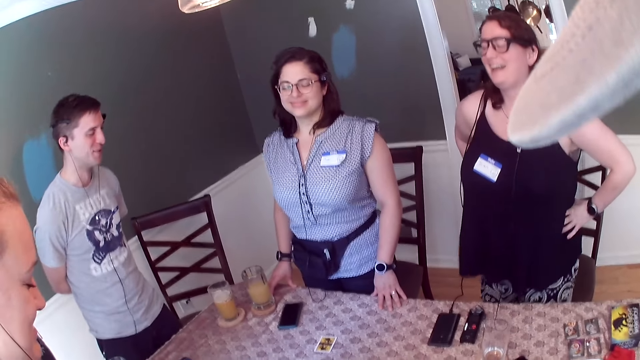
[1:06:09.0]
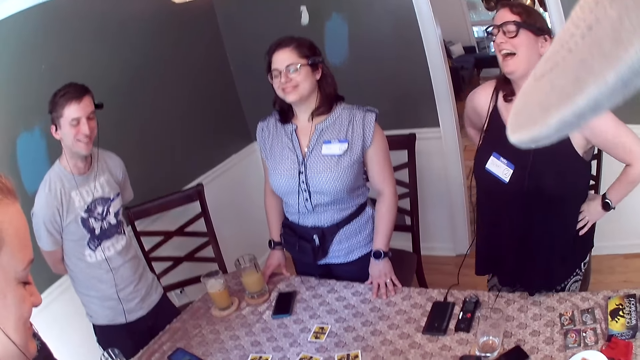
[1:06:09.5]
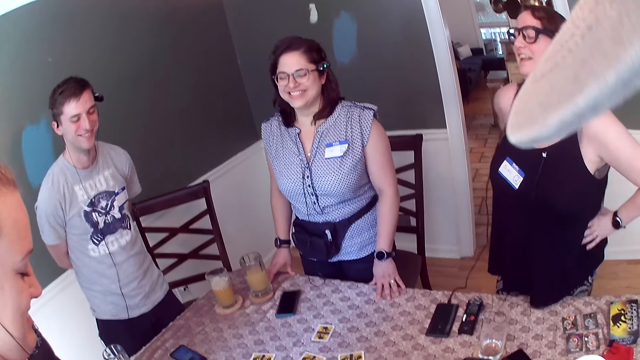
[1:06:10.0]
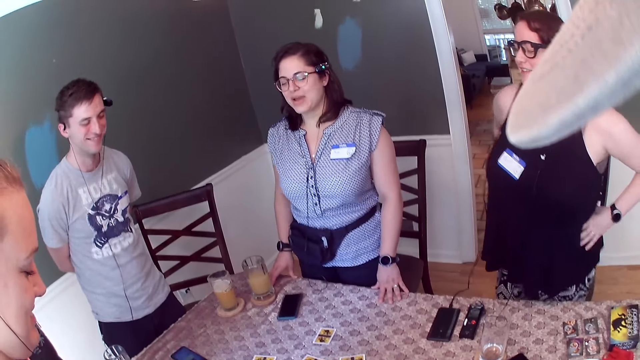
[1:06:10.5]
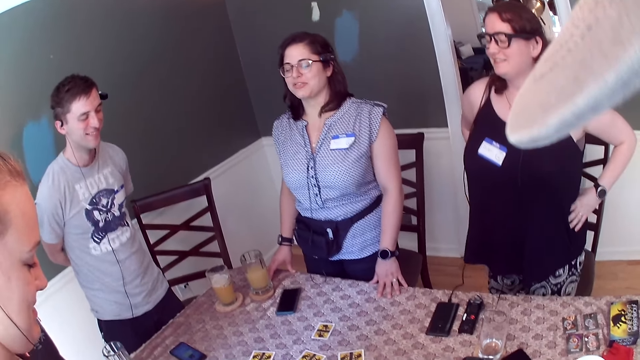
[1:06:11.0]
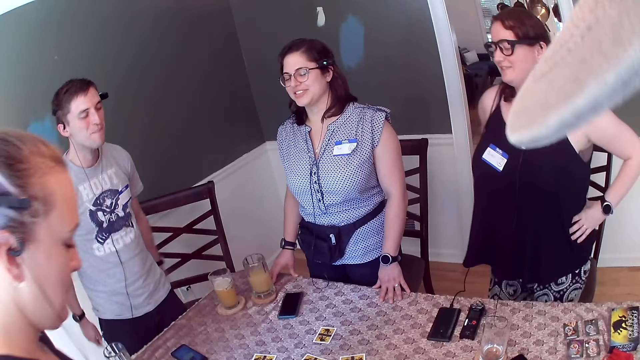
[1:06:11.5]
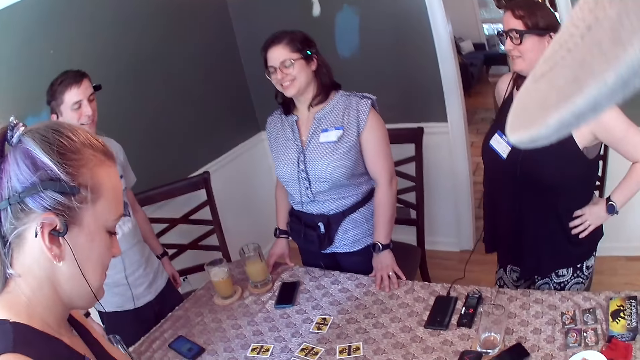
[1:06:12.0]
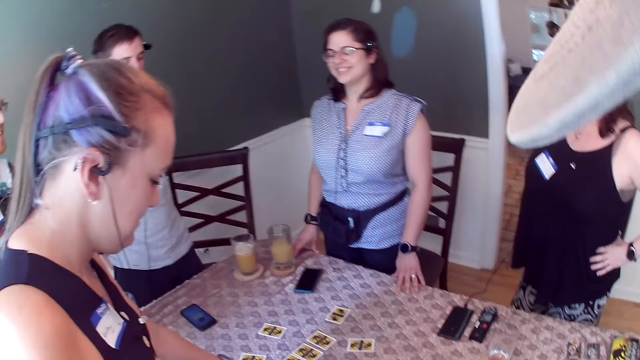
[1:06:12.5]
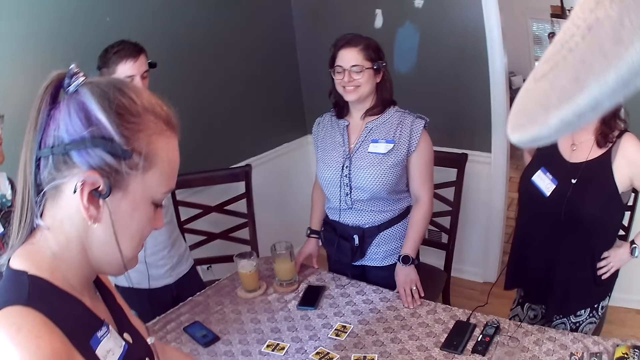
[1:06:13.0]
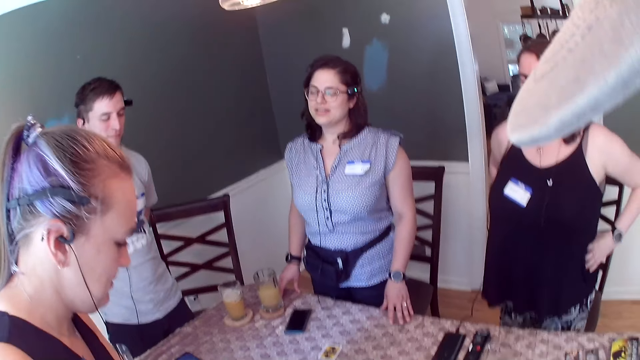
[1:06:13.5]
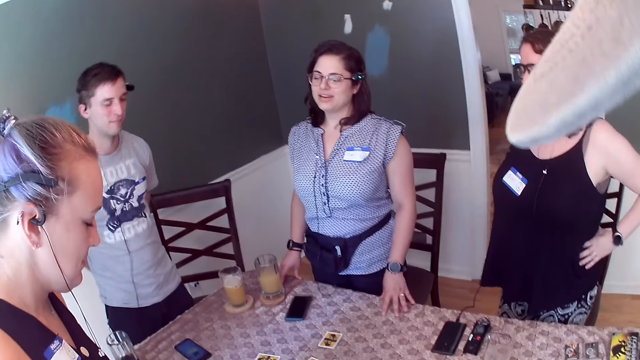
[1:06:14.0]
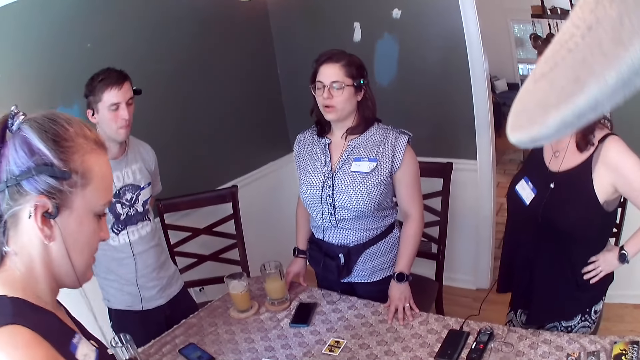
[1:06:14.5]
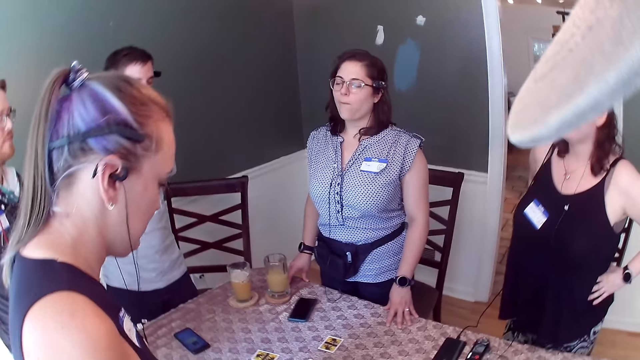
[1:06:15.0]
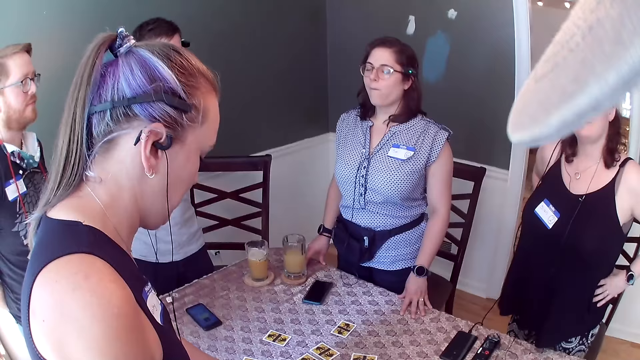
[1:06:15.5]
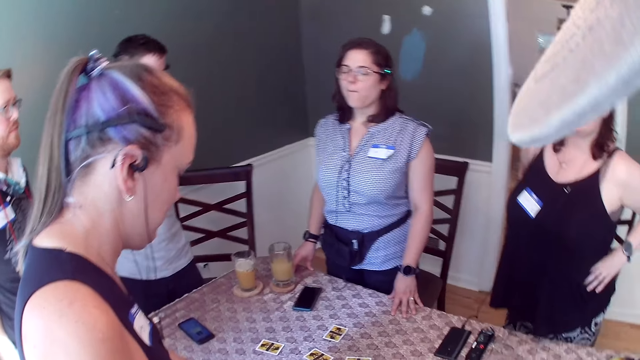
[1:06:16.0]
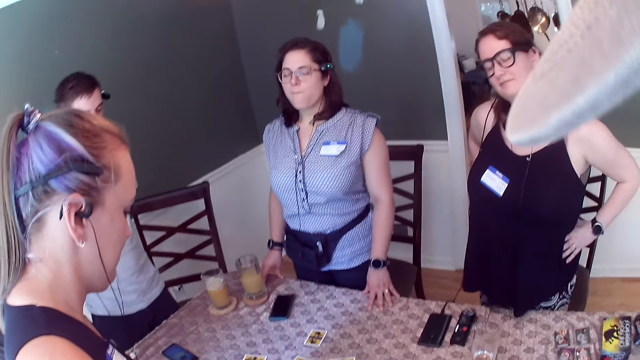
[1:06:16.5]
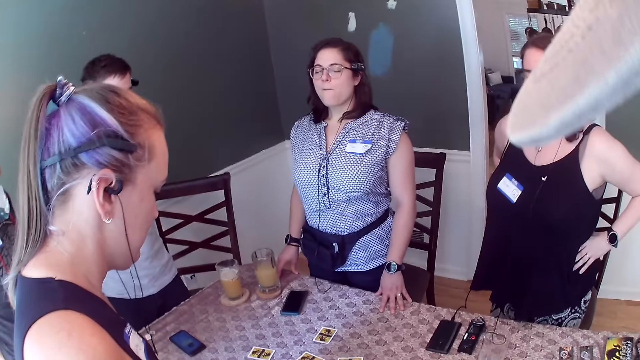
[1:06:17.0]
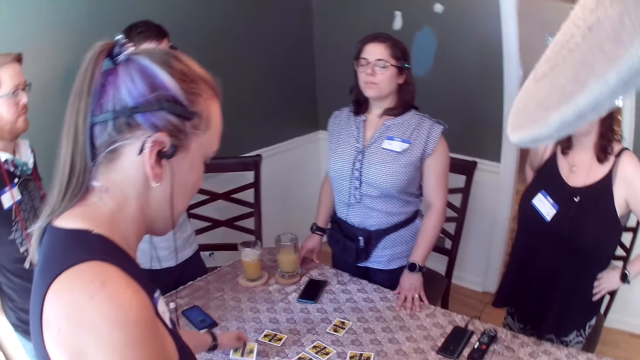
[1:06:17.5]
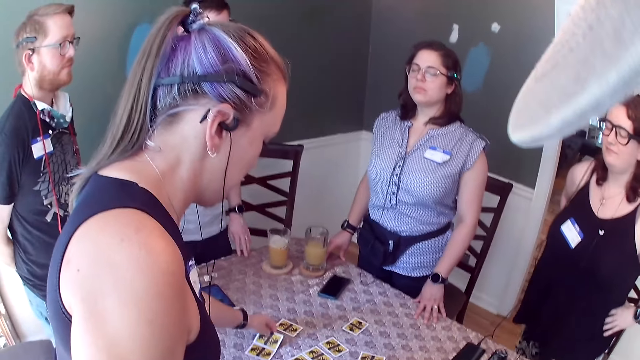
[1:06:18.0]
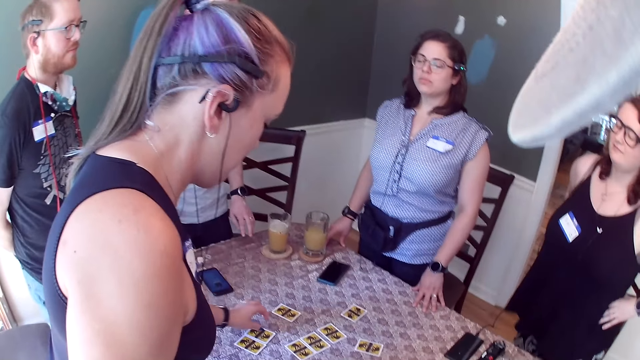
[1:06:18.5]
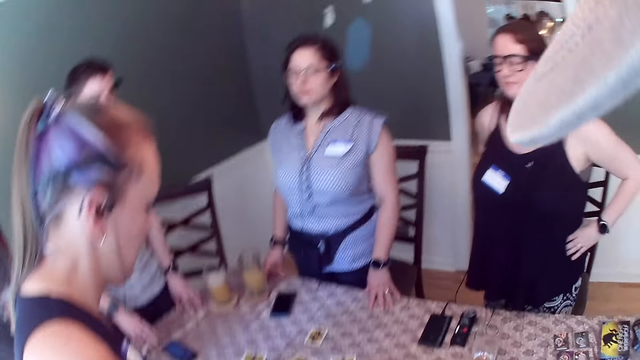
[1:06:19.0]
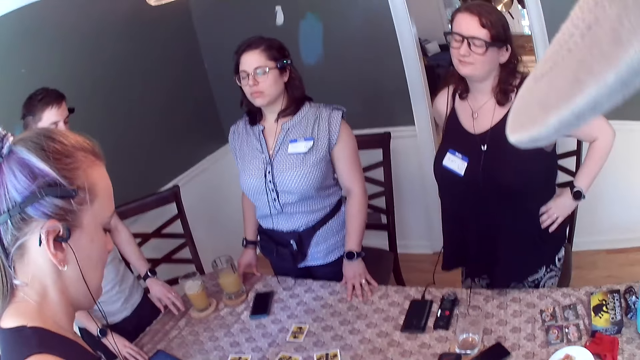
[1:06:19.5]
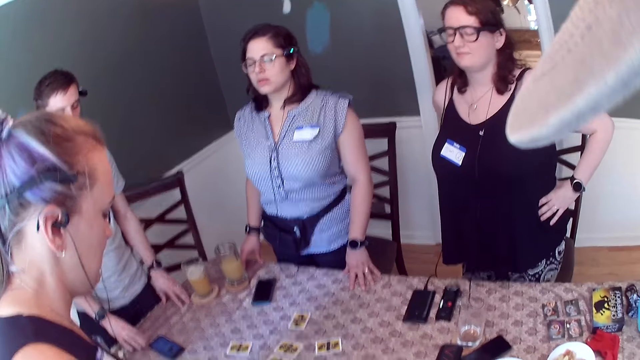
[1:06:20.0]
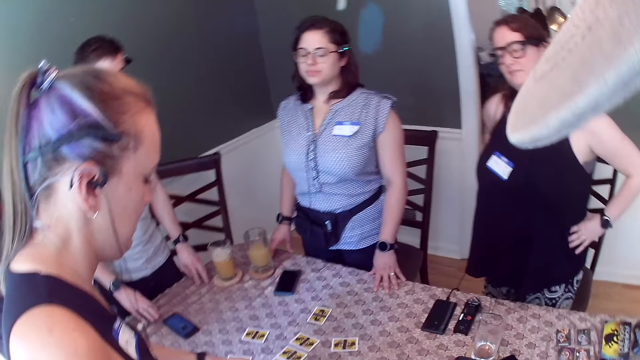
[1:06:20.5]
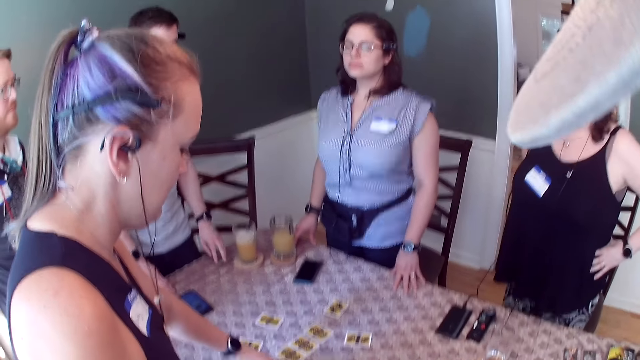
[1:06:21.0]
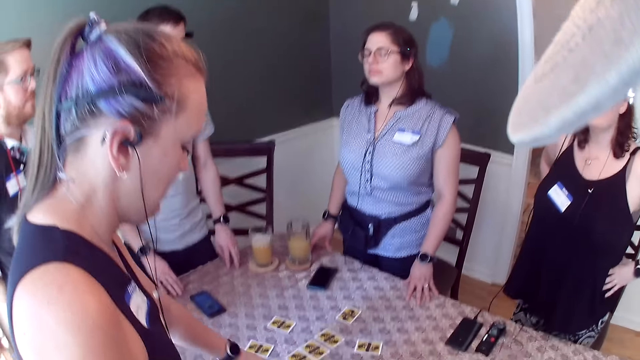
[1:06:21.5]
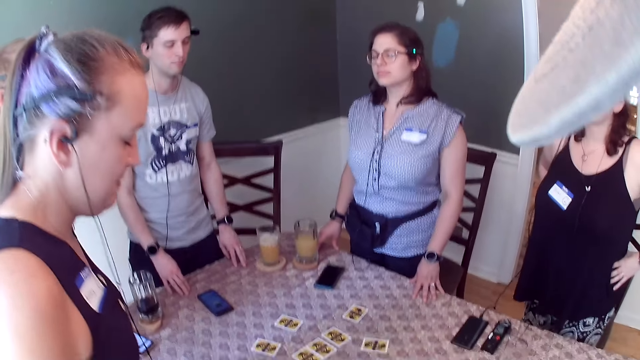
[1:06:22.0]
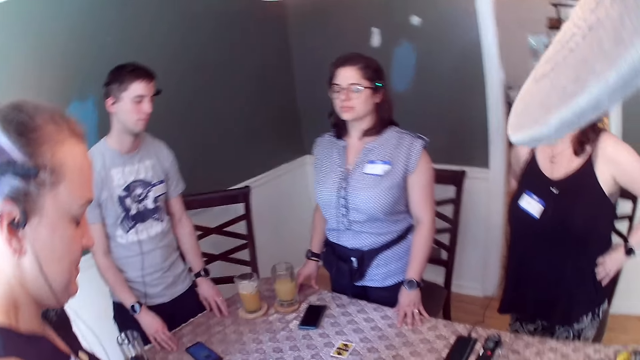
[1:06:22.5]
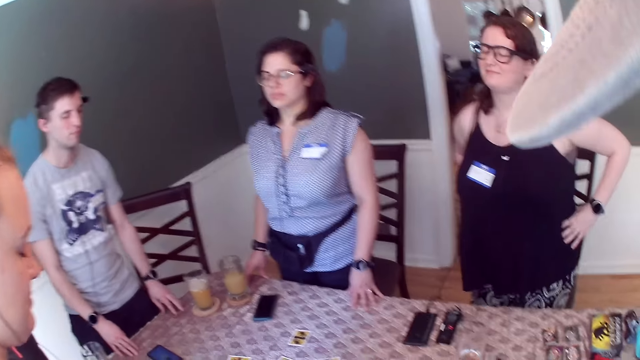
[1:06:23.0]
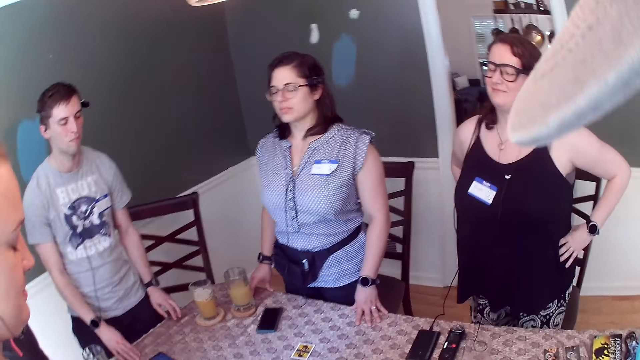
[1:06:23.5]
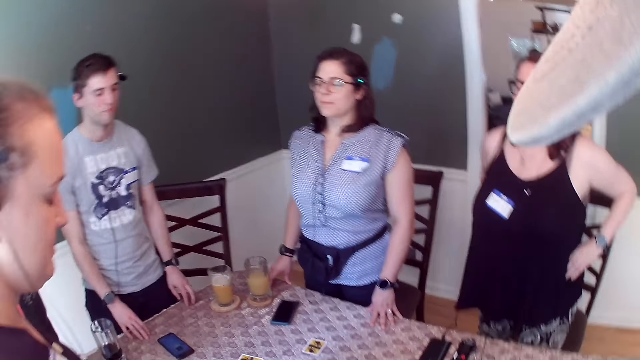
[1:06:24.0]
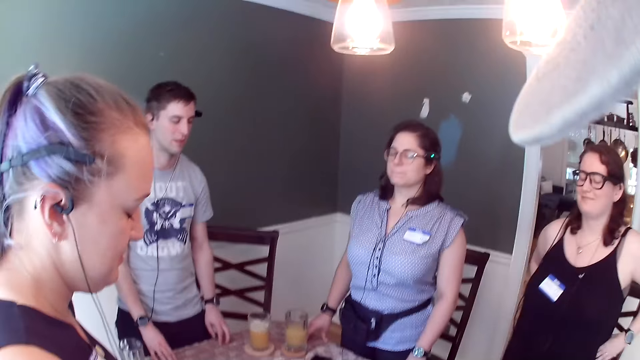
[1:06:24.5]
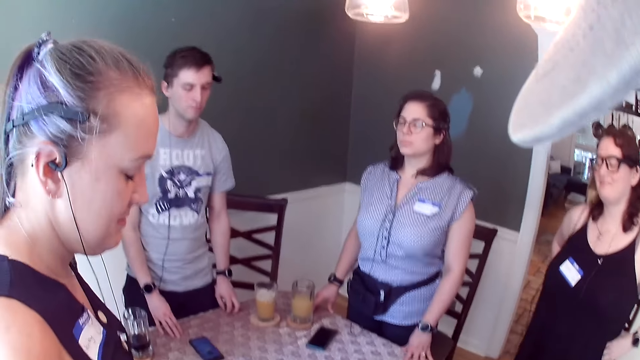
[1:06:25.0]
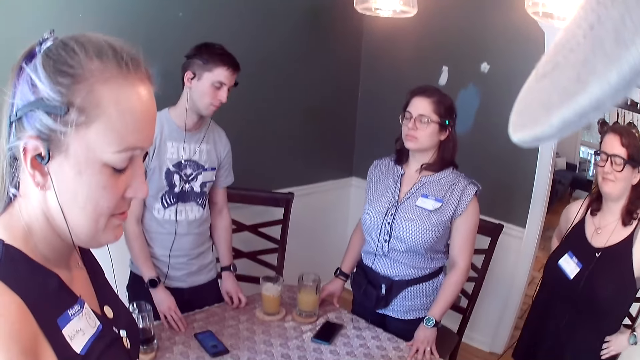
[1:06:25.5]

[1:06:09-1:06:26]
The woman drops a card on the table with her left hand. The woman touches the card. The camera wearer dances to the tune.

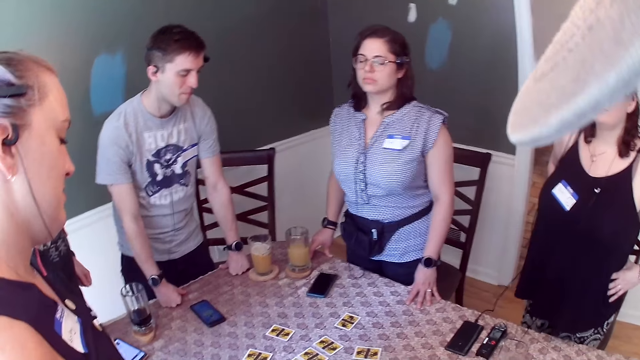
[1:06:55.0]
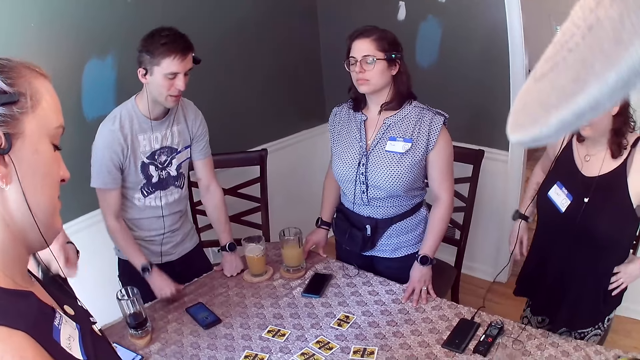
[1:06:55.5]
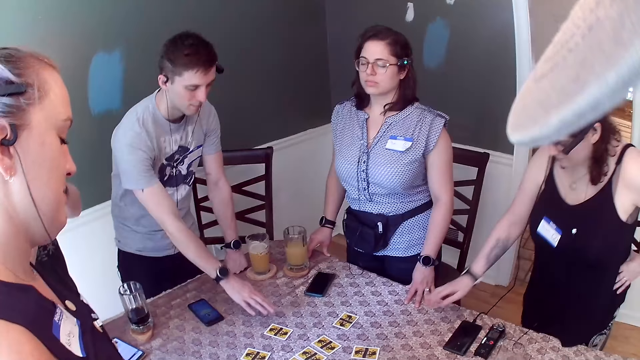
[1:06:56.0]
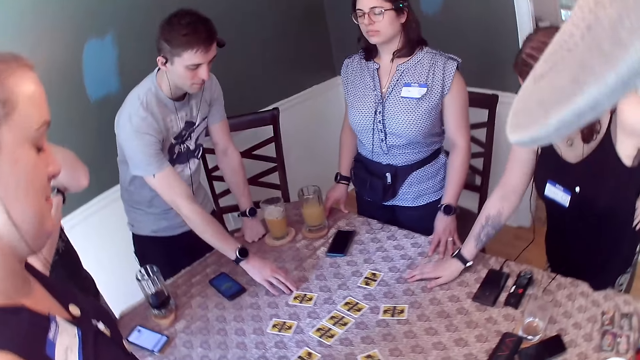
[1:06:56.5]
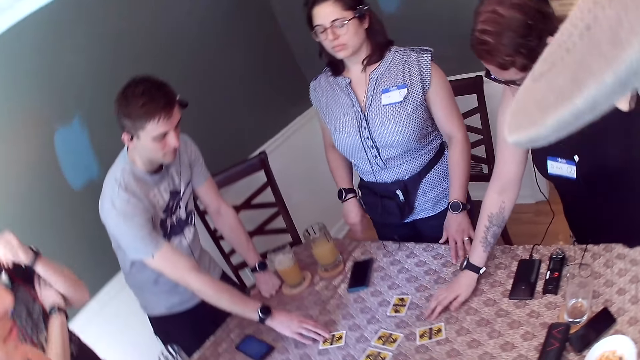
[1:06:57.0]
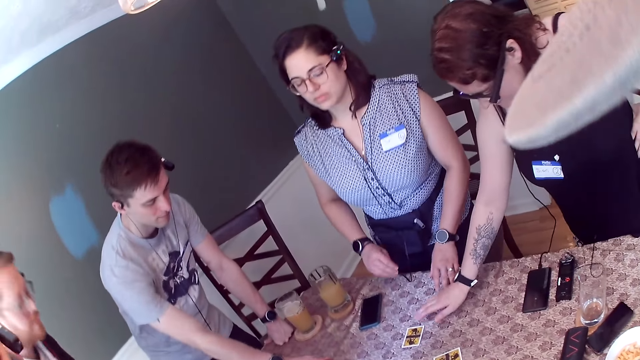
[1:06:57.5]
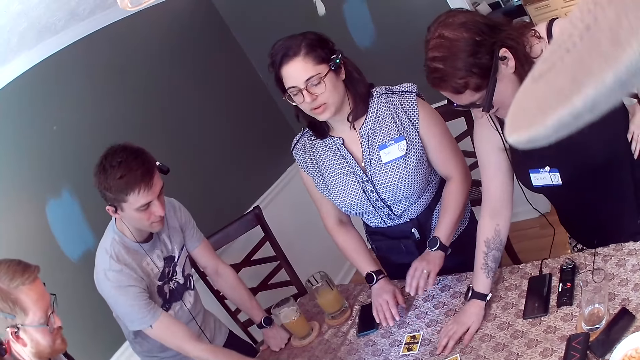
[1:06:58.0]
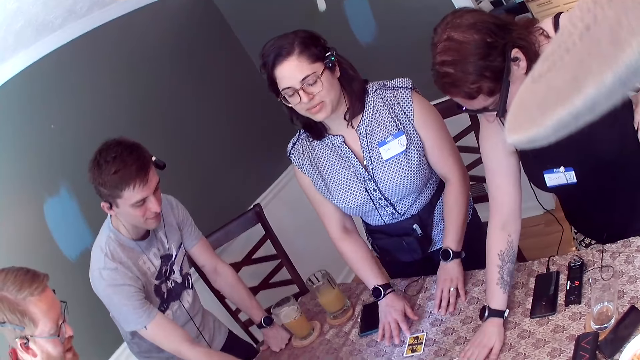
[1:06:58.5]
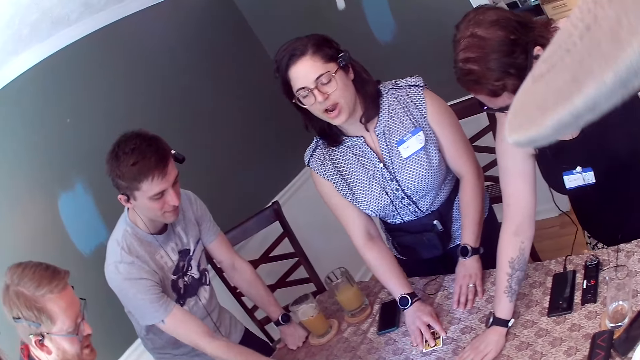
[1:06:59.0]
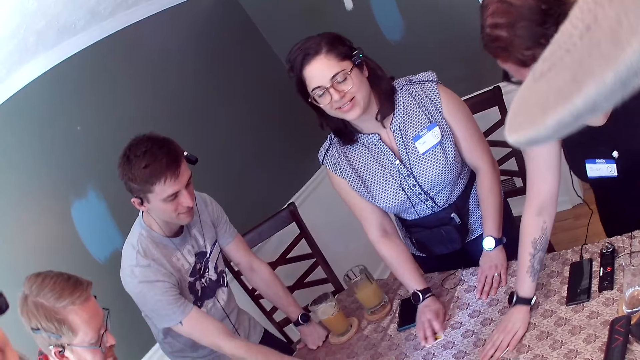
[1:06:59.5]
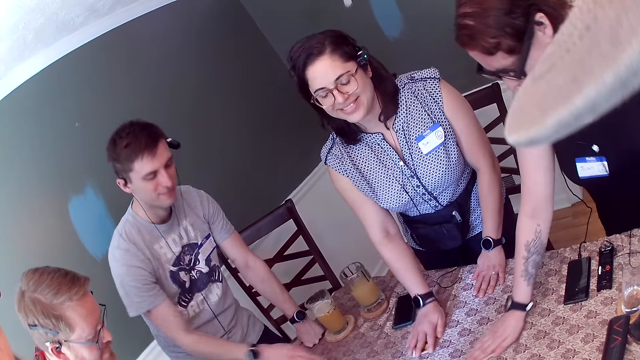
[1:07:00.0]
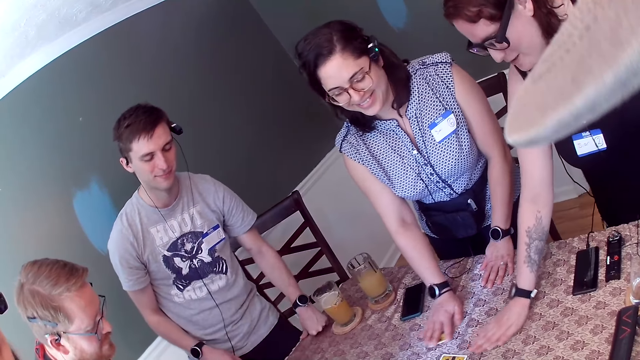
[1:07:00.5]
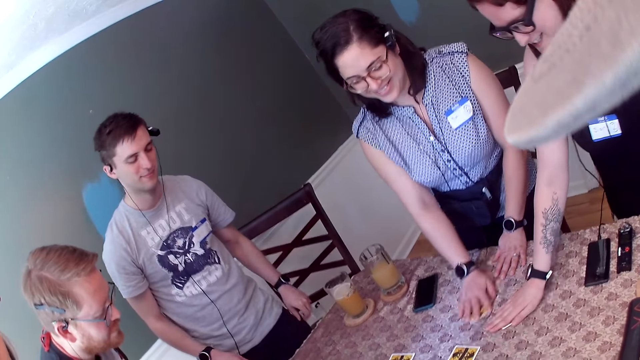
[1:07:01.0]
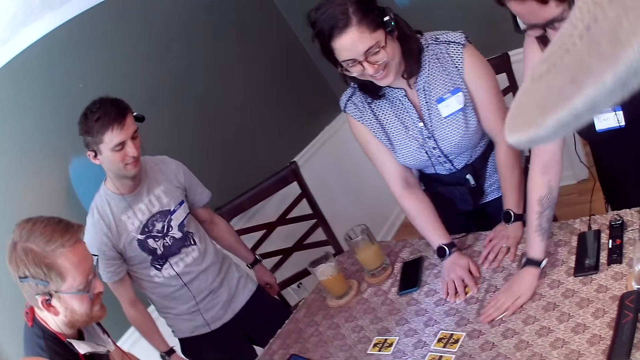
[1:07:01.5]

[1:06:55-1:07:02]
A woman touches the table with her right hand. A man touches a card on the table with his right hand. The camera wearer picks a card from the table. Another woman touches the table with her hands. She moves the card around on the table with her right hand. The first woman moves the card around on the table with her right hand.
